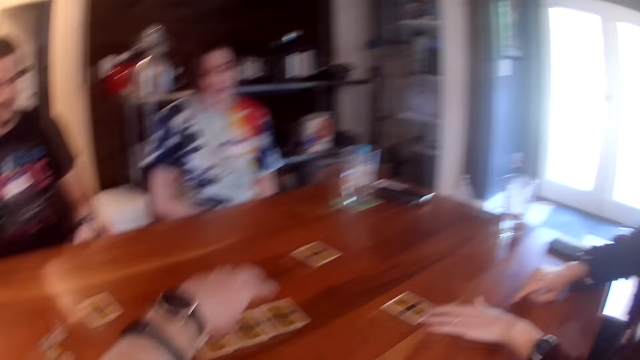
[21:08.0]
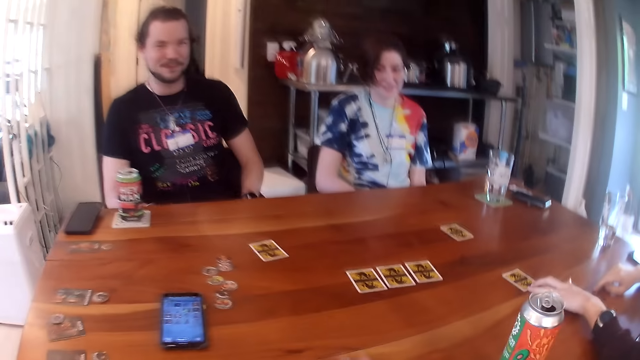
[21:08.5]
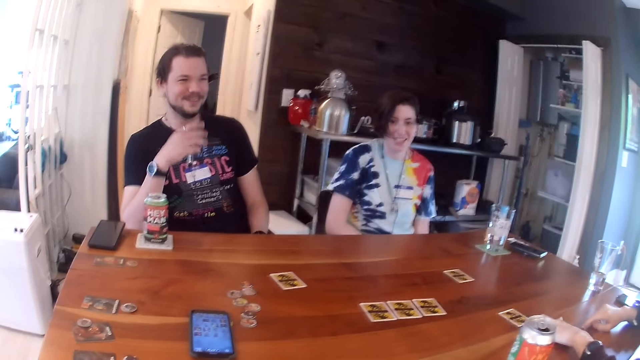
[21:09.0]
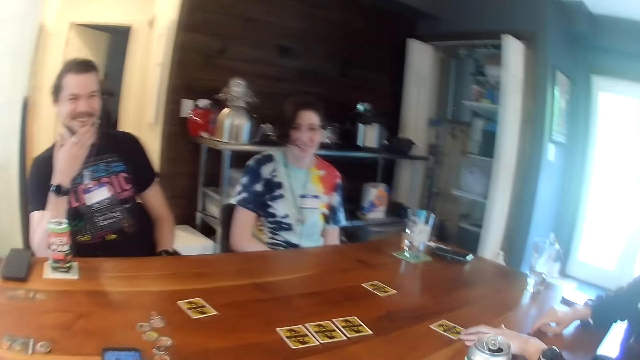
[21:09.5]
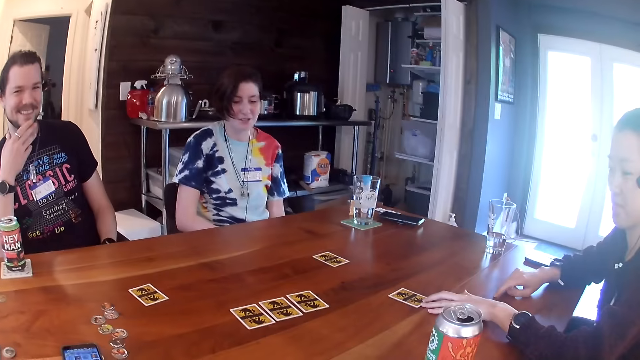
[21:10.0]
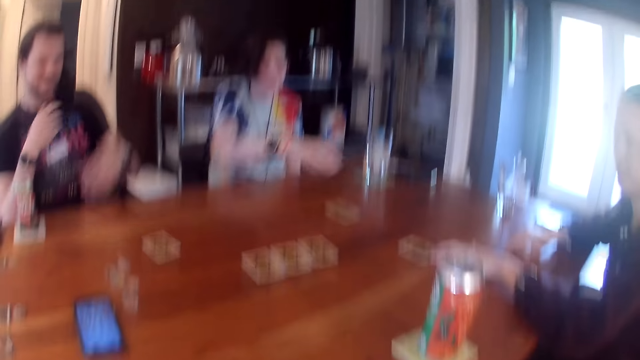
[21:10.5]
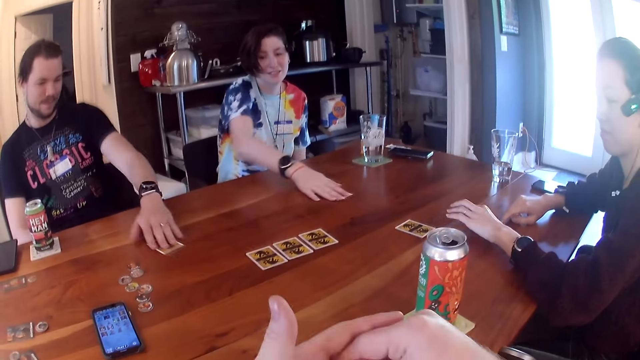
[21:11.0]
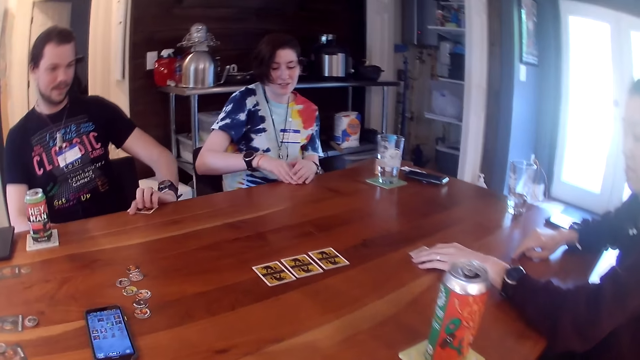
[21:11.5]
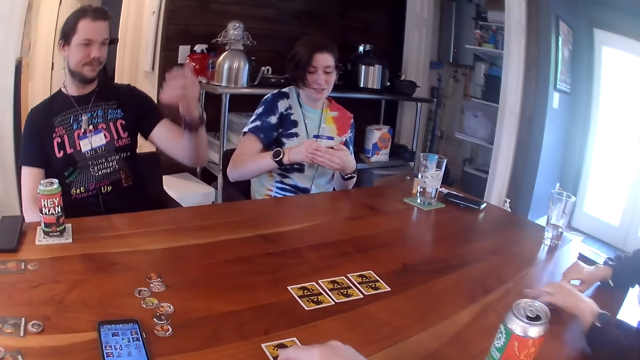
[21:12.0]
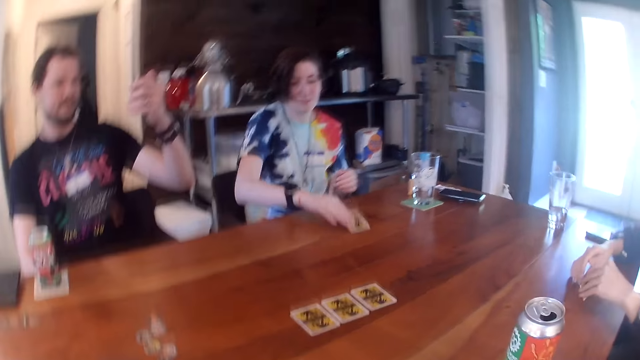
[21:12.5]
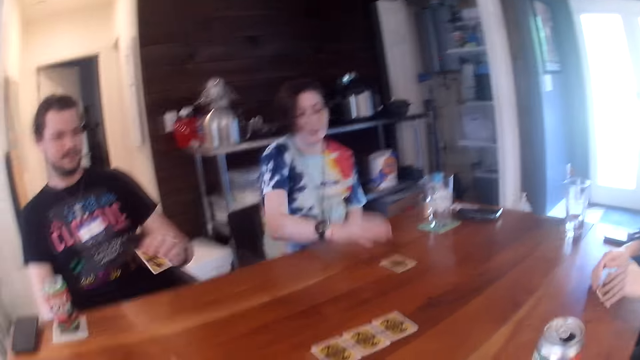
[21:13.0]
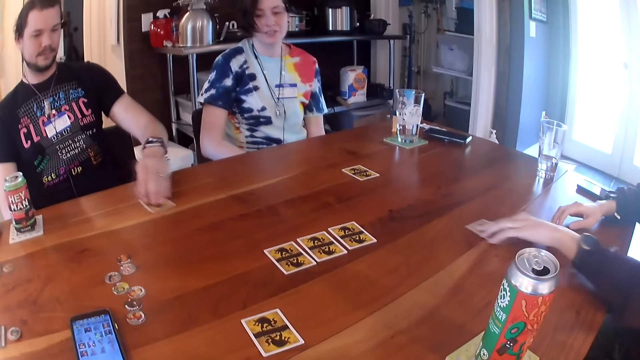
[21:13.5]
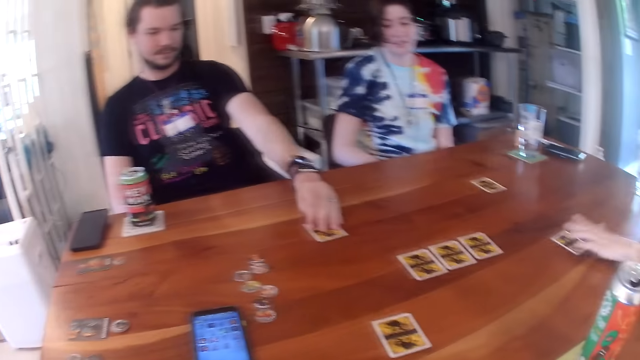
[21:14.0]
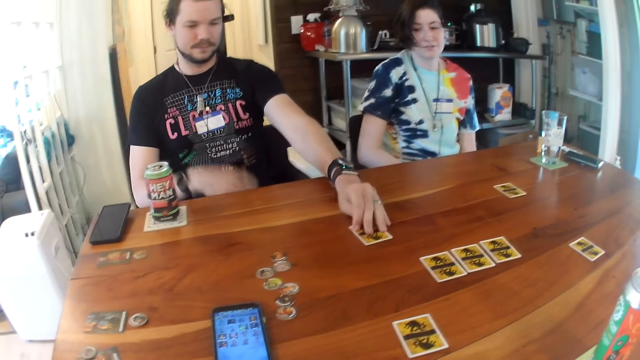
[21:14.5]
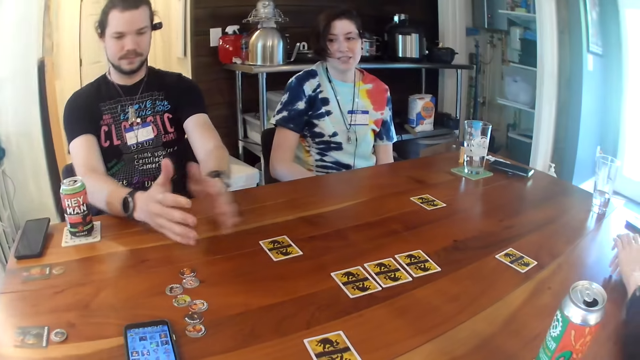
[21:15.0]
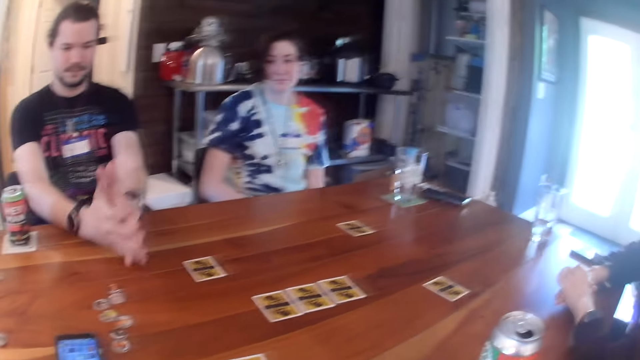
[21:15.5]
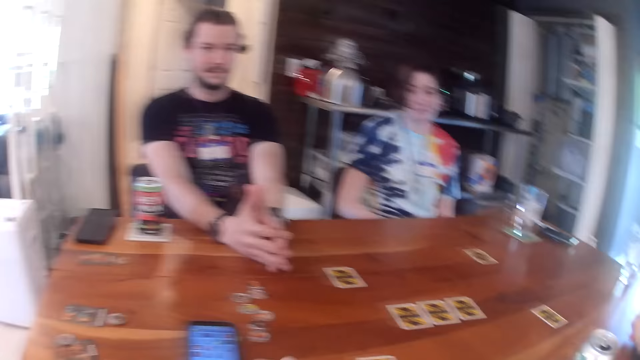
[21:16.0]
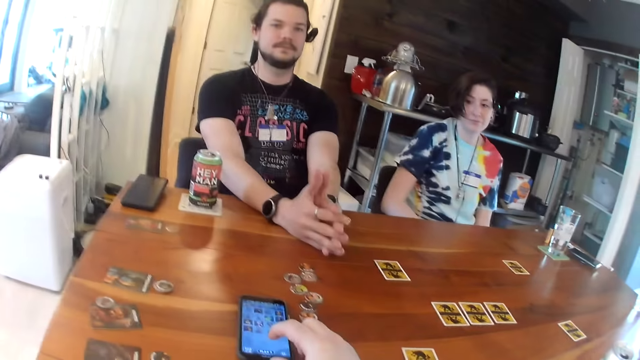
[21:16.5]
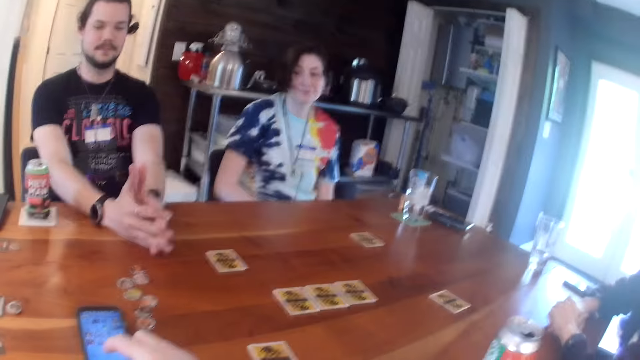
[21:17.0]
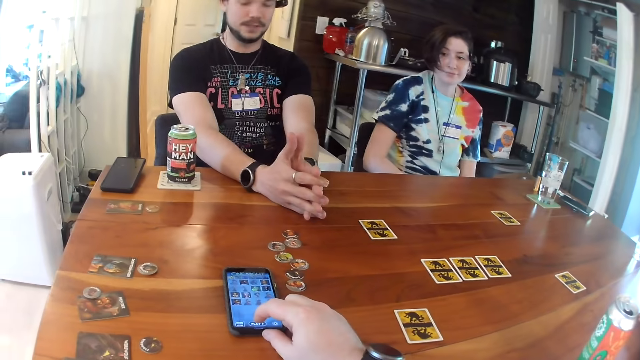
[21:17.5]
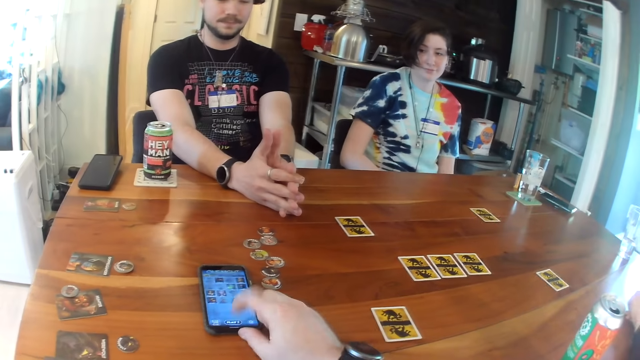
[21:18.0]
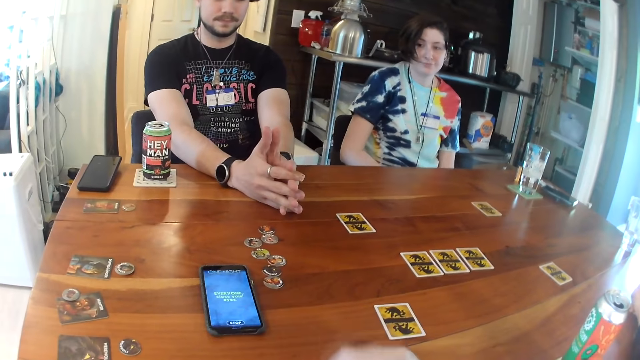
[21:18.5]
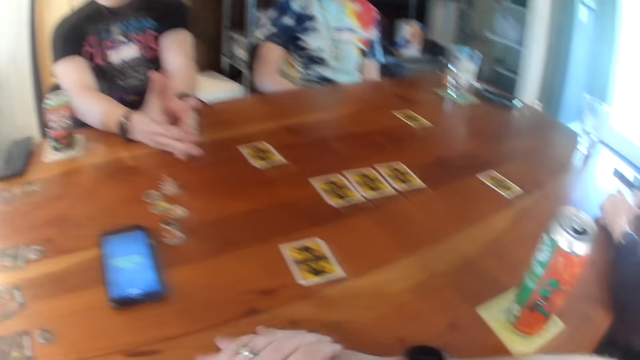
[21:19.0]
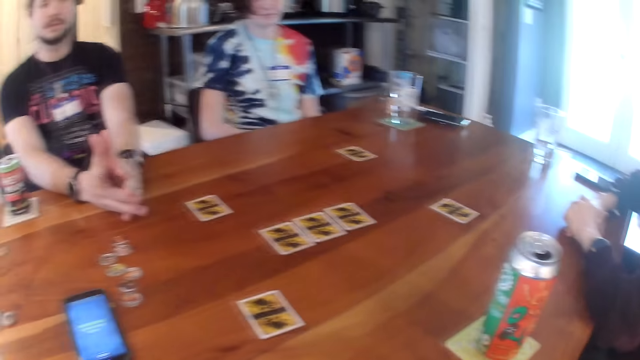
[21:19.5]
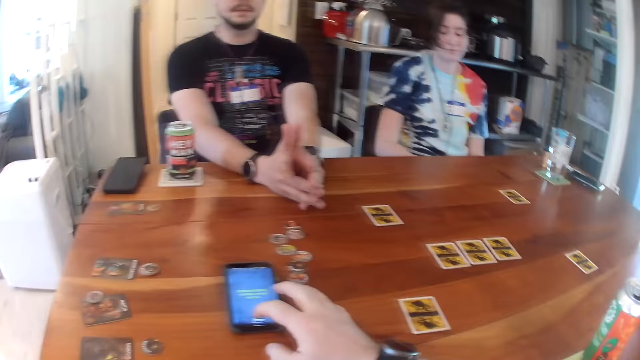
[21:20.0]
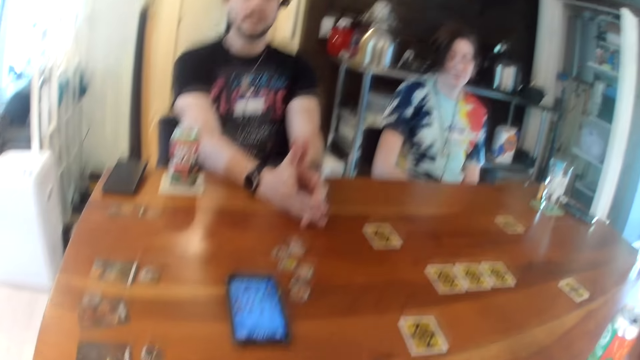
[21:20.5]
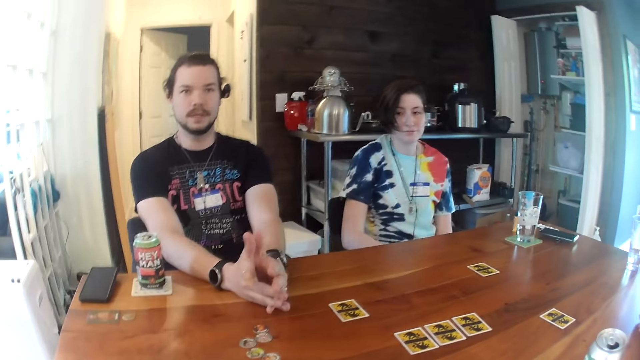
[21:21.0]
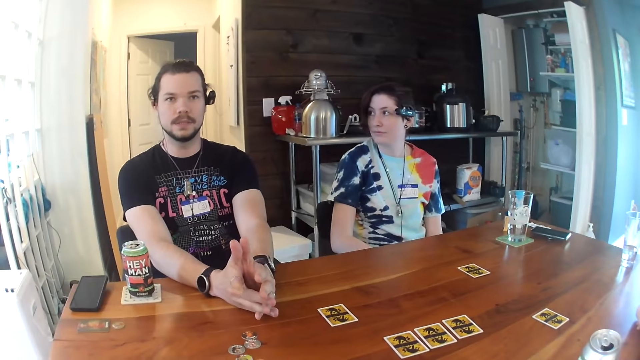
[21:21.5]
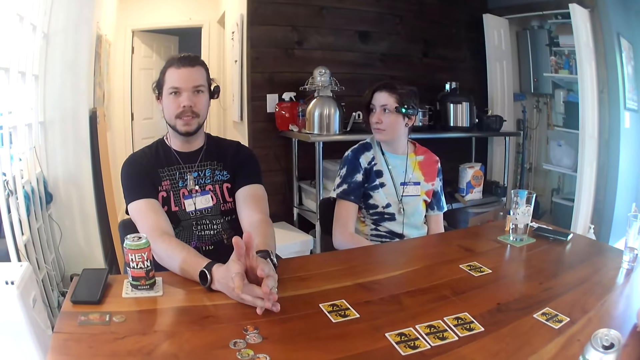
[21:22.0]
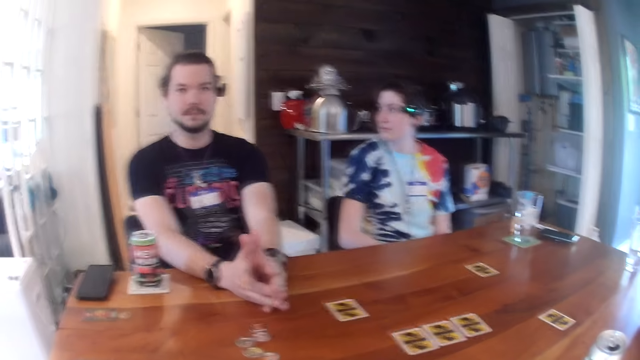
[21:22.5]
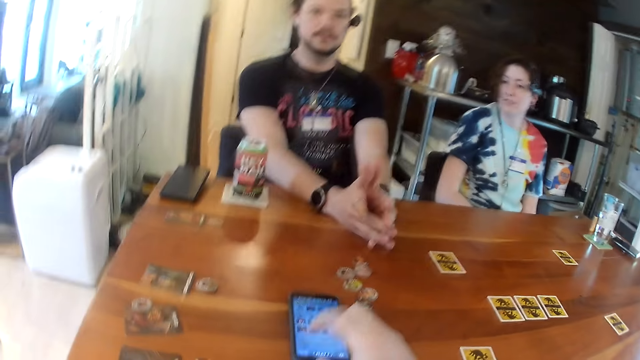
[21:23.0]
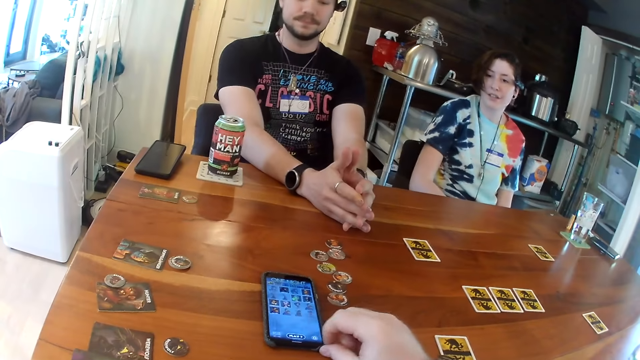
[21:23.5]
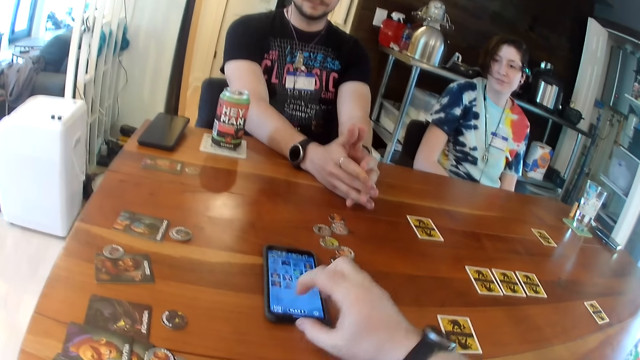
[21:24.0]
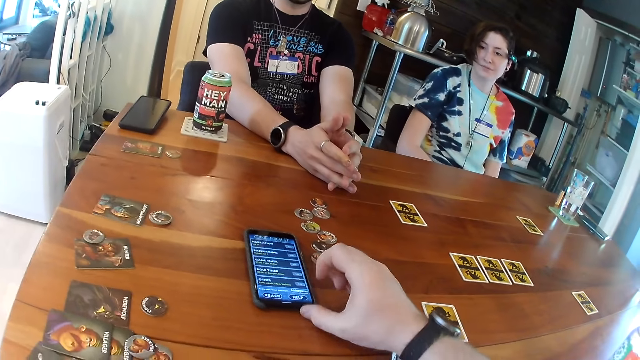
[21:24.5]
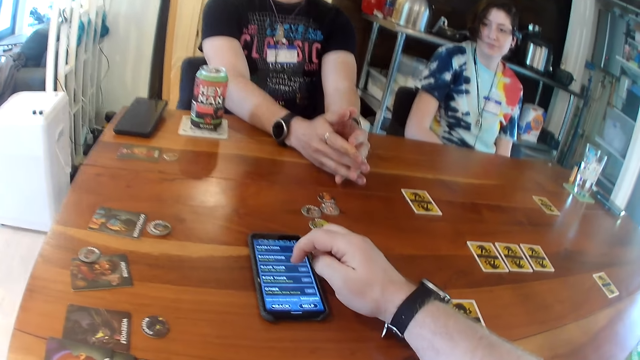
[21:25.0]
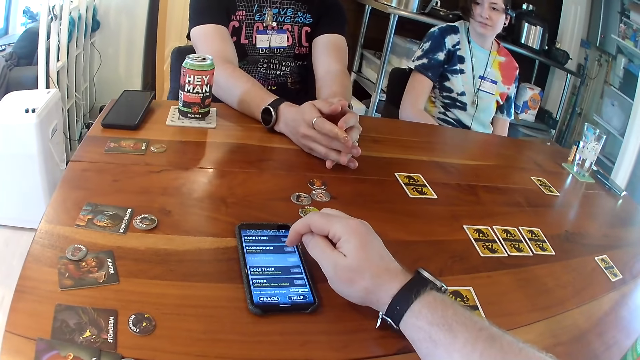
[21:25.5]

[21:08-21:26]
A man rubs his chin with his right hand. A woman picks a card on the table with her right hand. The man picks a card on the table with his left hand. Another woman picks a card on the table with her left hand. The man and the first woman stare at the cards. The camera wearer takes his right hand off a card on the table. The first woman drops the card in her right hand on the table. The other woman stares at the card. The other woman drops the card in her left hand on the table. The man drops the card in his left hand on the table. The other woman moves the card on the table. The man claps both hands together on the table. The camera wearer operates the phone on the table with his right hand. He presses the phone. He looks around. He operates the phone on the table with his right hand again. The man interacts with the camera wearer.

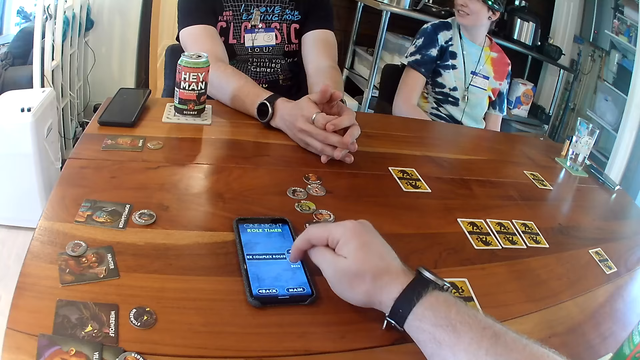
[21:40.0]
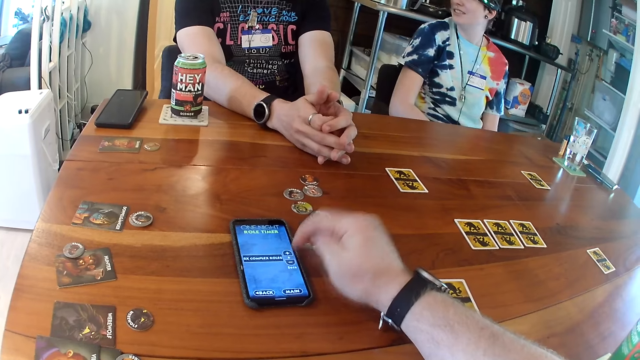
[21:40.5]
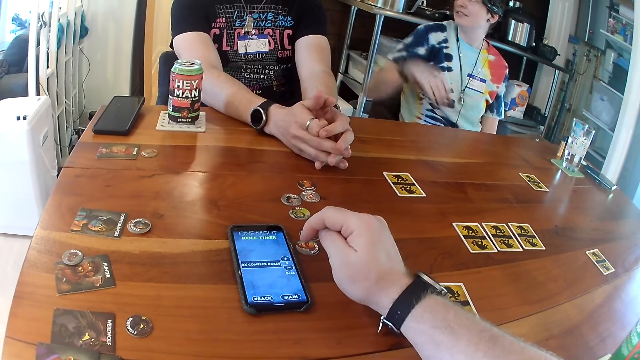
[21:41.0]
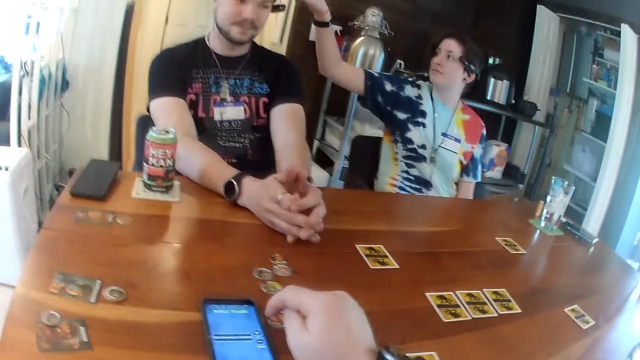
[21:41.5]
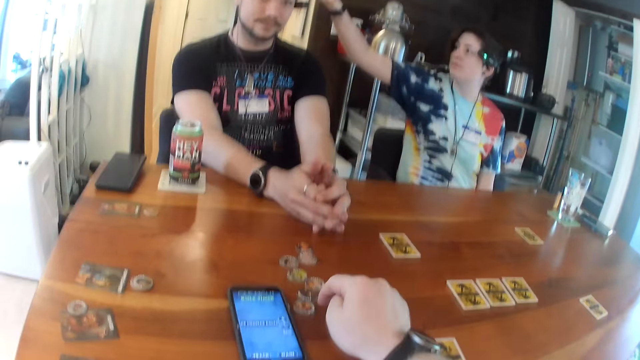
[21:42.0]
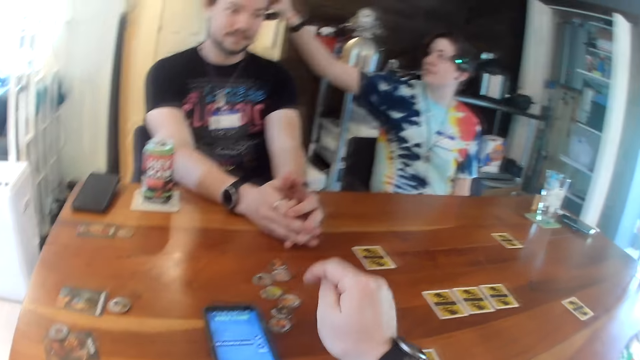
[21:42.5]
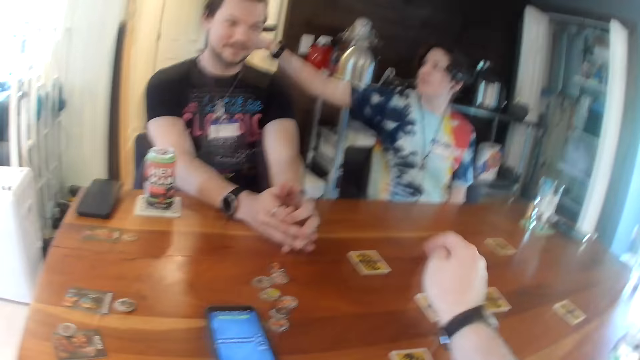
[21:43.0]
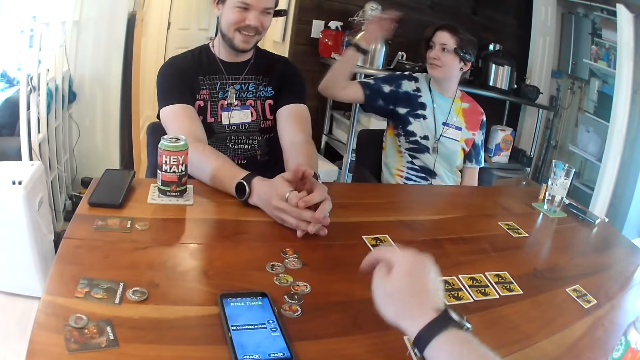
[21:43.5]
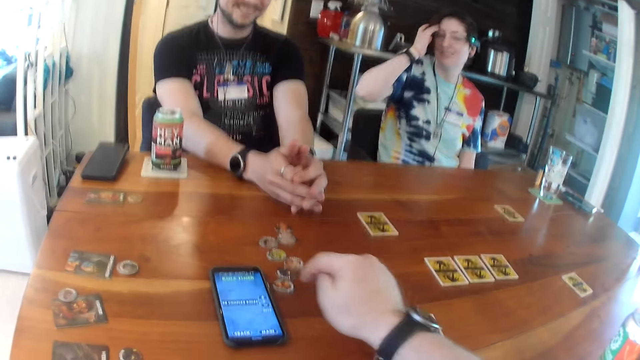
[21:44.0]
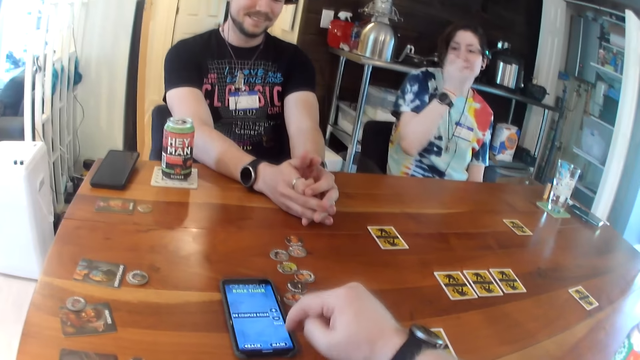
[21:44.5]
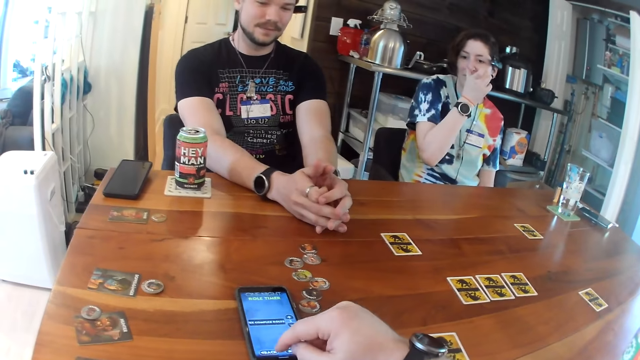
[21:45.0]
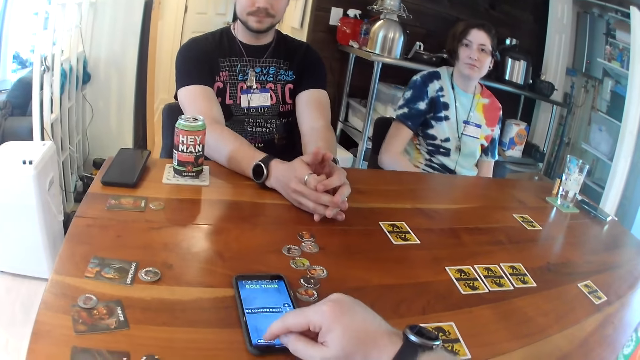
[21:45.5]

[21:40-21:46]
The lady straightens the man's hair. The lady straightens her hair. The camera wearer presses the phone. He operates the phone on the table with his right hand.
